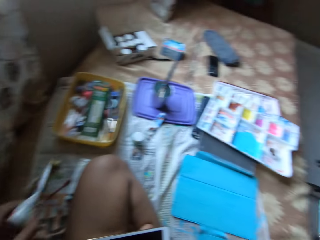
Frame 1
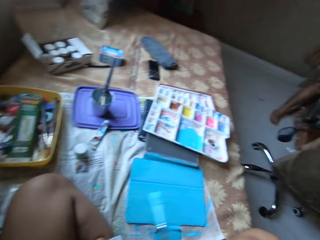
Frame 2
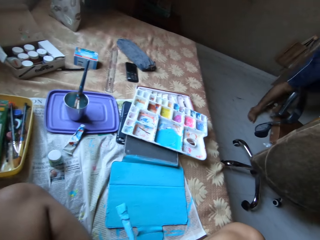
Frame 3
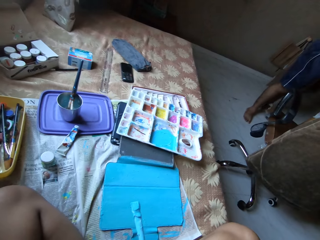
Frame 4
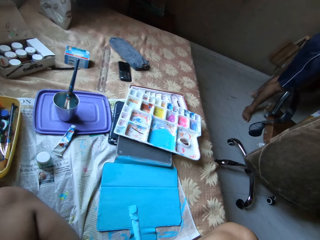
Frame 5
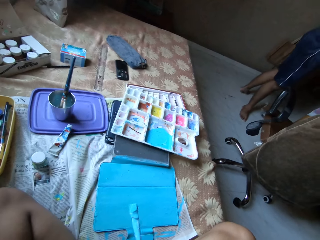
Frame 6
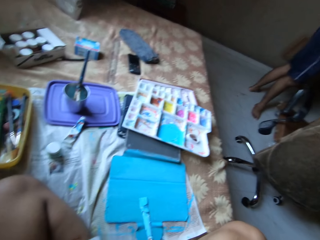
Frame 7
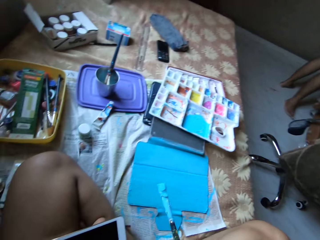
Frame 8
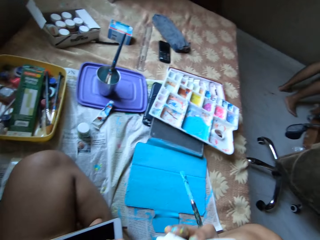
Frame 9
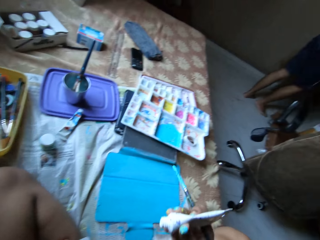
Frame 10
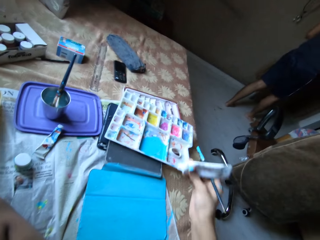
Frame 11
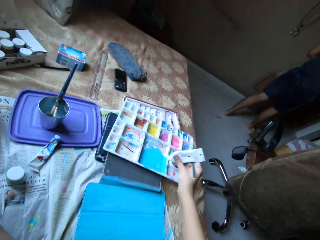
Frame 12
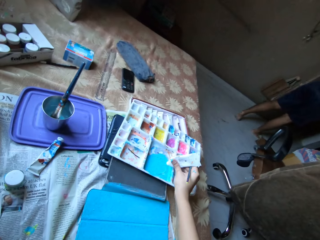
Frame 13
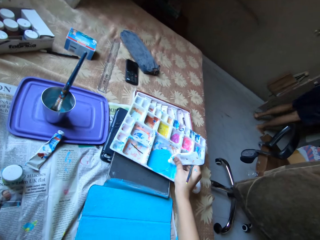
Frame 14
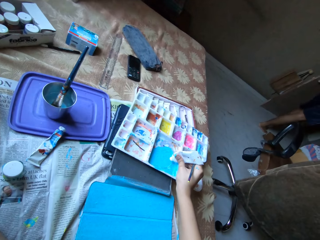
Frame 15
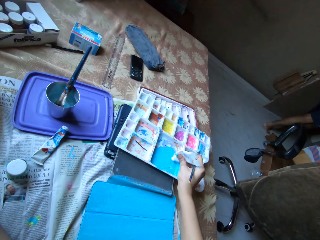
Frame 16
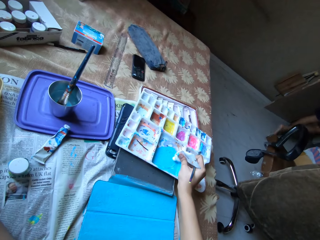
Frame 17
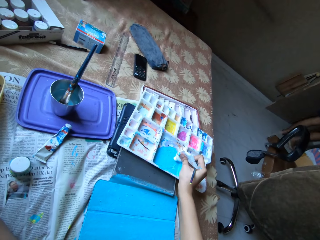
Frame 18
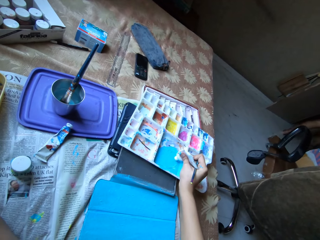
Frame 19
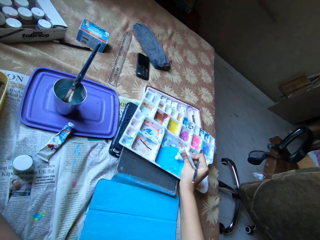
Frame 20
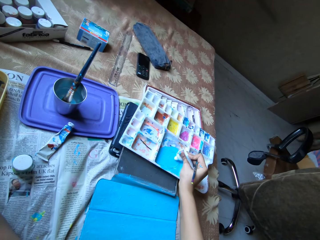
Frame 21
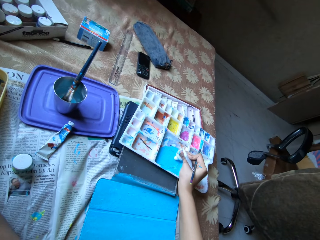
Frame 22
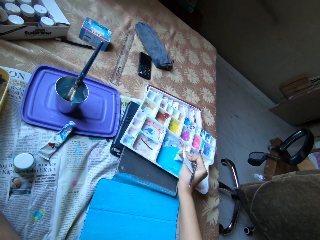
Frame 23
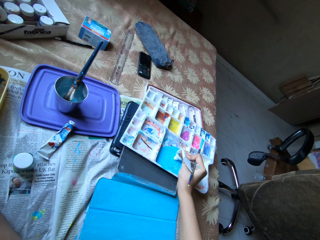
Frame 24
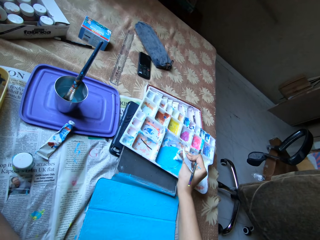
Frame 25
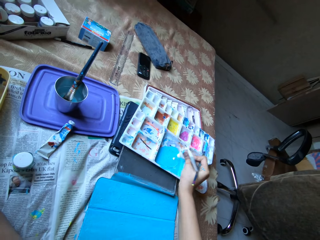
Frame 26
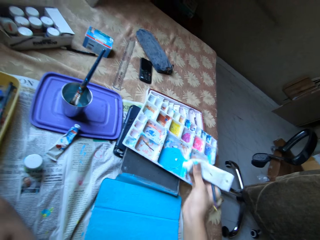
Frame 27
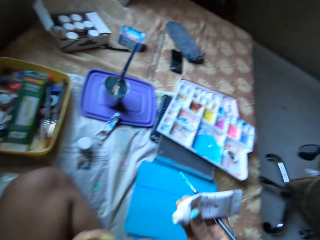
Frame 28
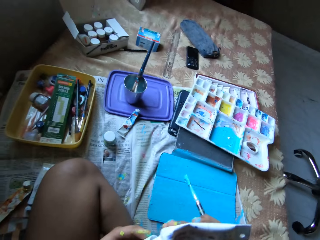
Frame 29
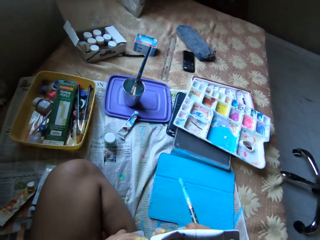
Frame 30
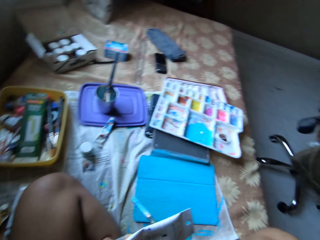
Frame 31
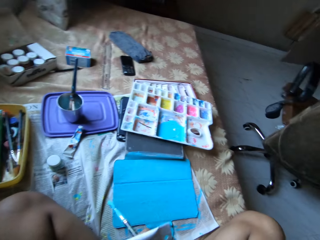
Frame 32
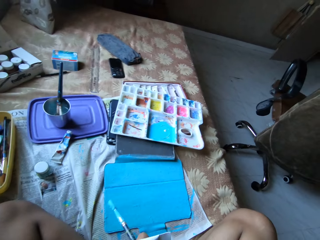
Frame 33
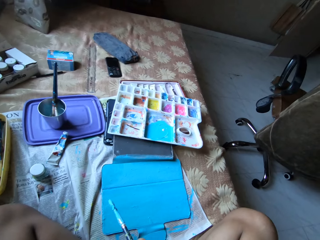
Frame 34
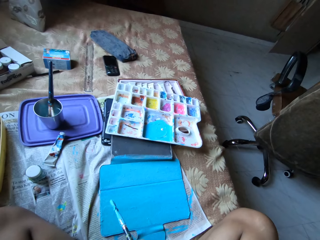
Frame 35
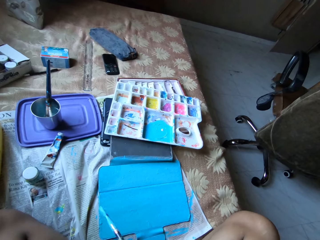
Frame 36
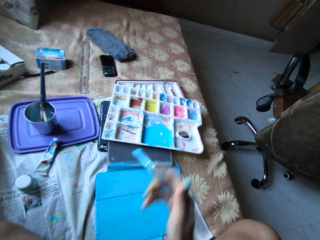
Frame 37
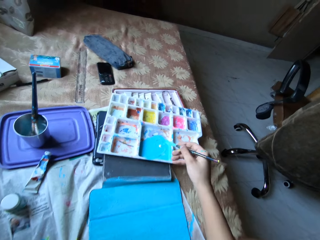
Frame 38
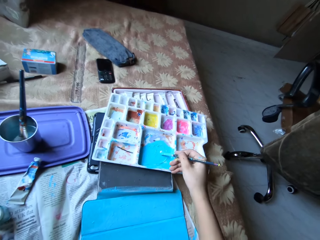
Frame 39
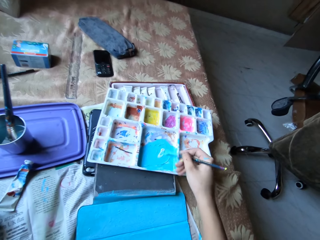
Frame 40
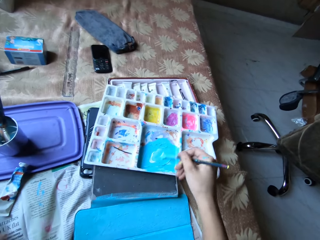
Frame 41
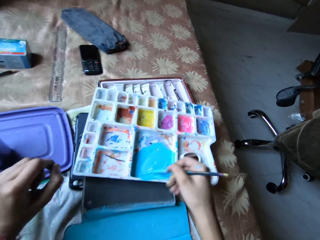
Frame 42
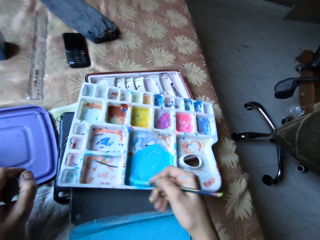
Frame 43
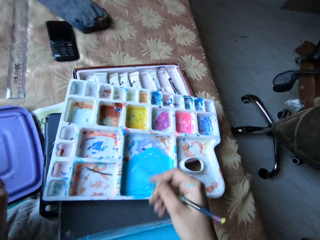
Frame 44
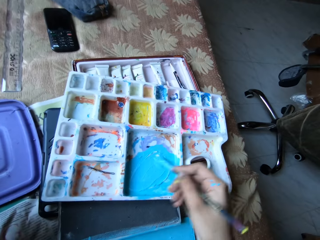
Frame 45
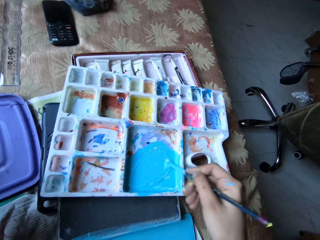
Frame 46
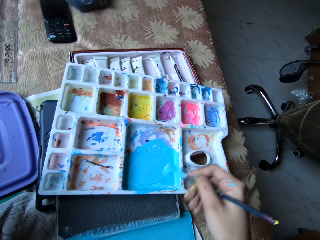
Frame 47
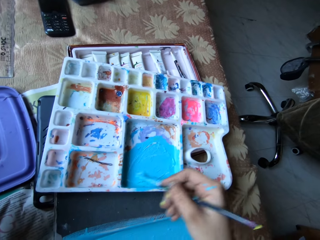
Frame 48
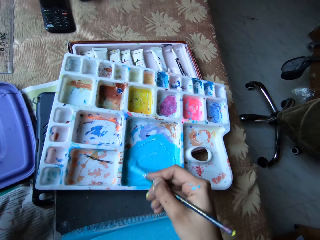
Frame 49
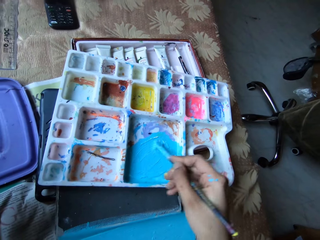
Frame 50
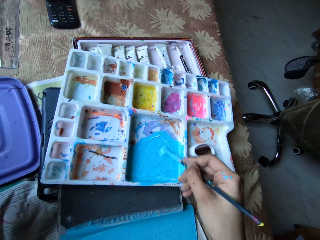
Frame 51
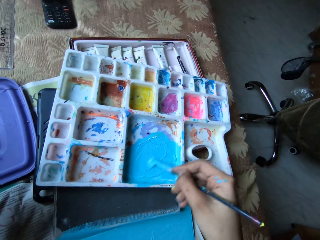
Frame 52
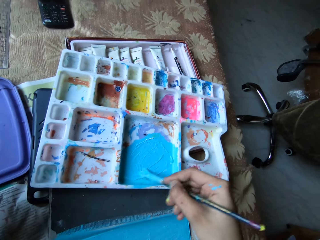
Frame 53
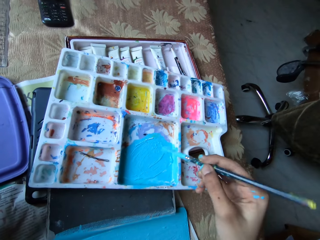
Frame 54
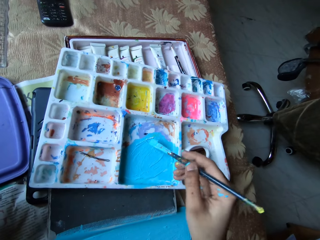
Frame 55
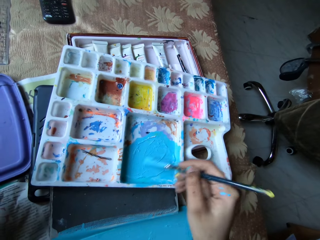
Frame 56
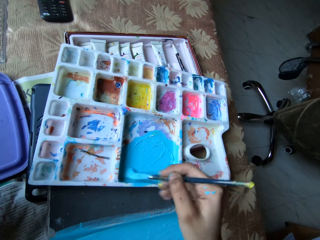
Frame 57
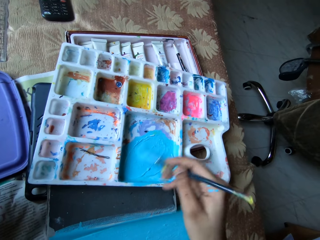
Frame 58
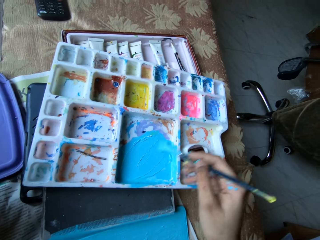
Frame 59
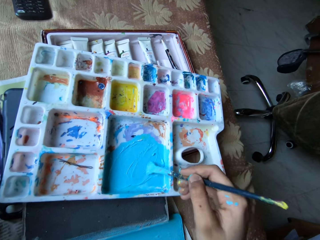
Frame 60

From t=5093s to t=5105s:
The camera wearer picks the white paint tube from the bed with her left hand. She holds the white paint tube with both hands. She removes the lid from the white paint tube with her left hand. She holds the white paint tube with her right hand. She applies the paint from the white paint tube on the paint palette with her right hand. She covers the white paint tube with the lid in her left hand. She holds the white paint tube with her left hand. She mixes the paint in the paint palette with the paintbrush in her right hand.

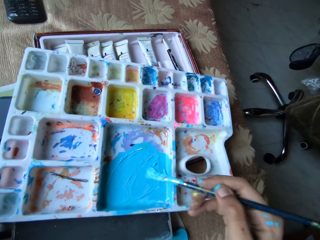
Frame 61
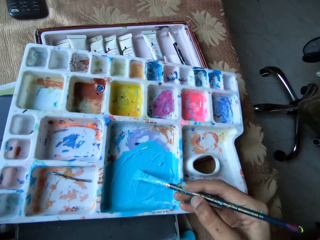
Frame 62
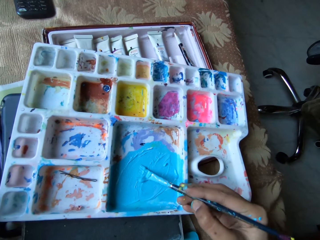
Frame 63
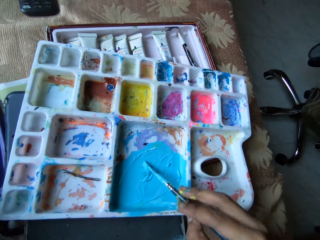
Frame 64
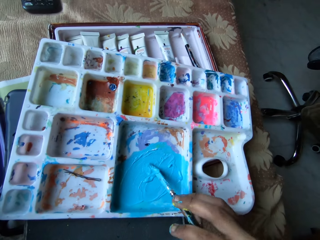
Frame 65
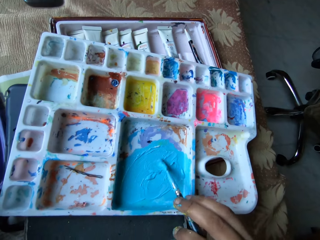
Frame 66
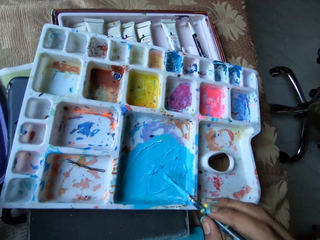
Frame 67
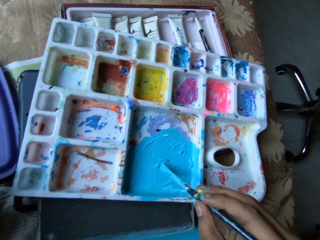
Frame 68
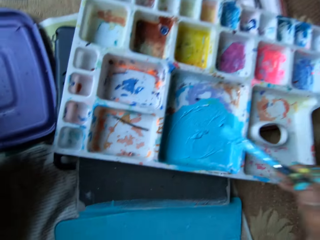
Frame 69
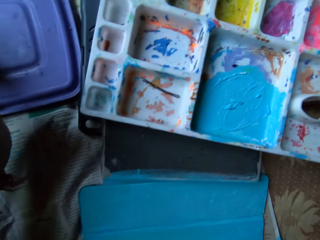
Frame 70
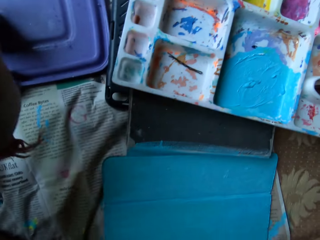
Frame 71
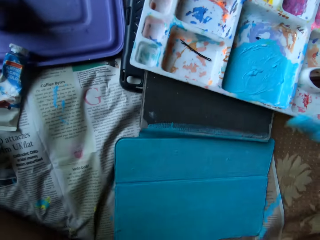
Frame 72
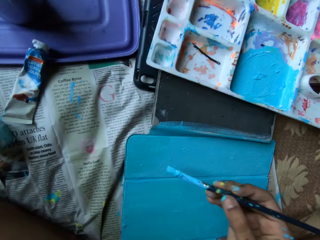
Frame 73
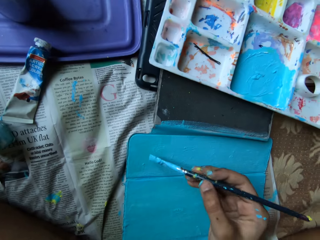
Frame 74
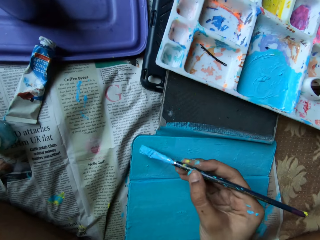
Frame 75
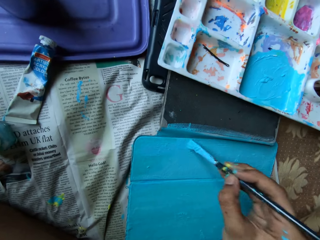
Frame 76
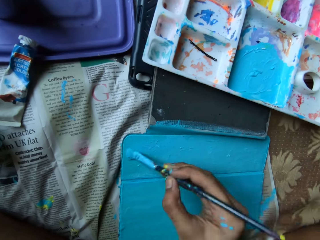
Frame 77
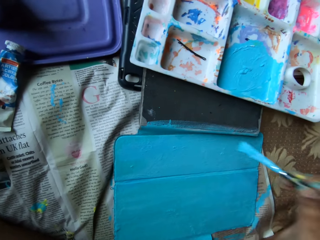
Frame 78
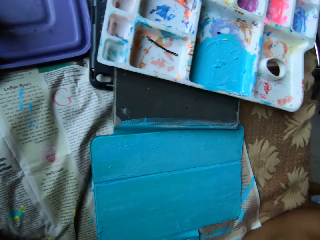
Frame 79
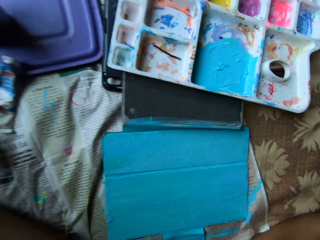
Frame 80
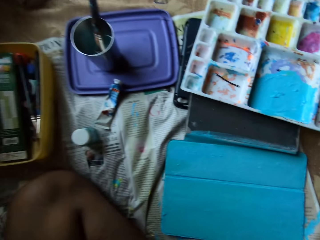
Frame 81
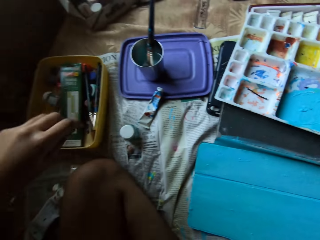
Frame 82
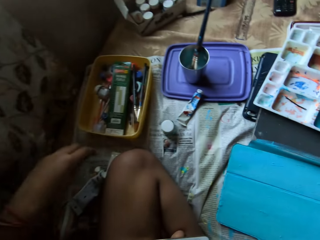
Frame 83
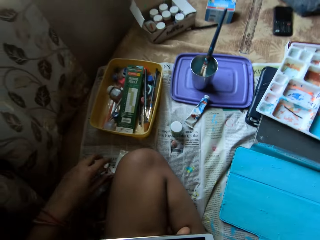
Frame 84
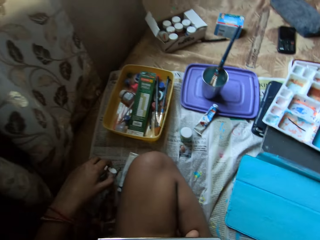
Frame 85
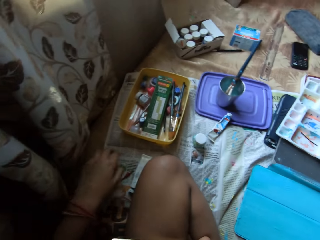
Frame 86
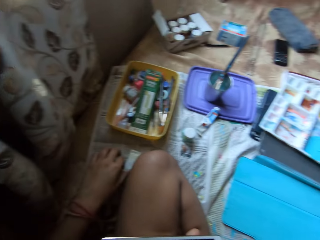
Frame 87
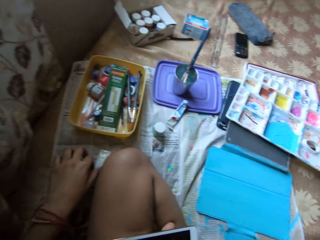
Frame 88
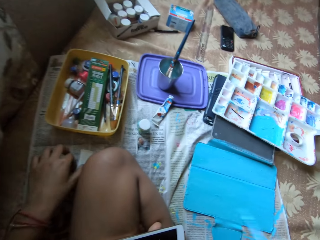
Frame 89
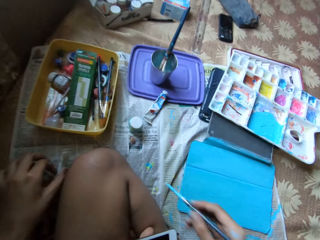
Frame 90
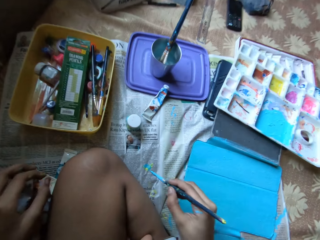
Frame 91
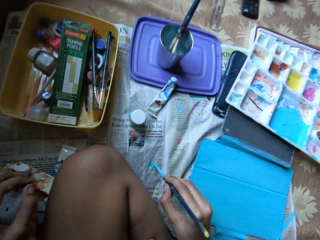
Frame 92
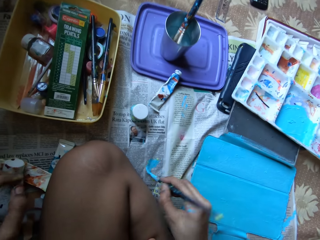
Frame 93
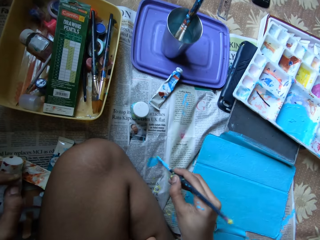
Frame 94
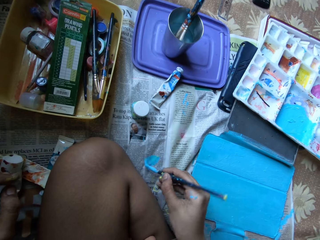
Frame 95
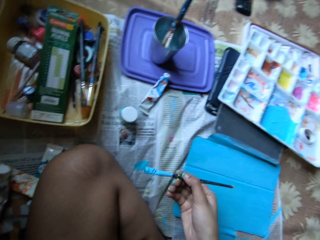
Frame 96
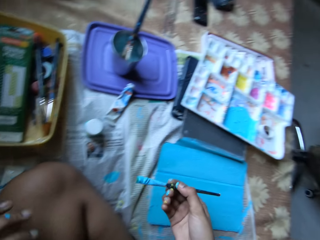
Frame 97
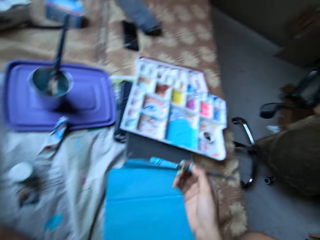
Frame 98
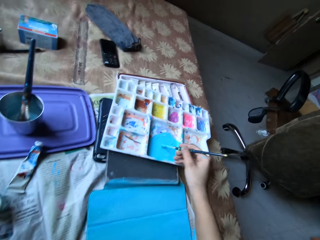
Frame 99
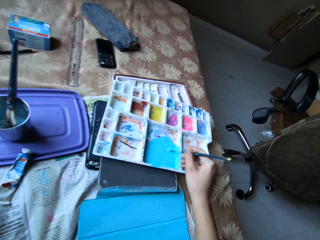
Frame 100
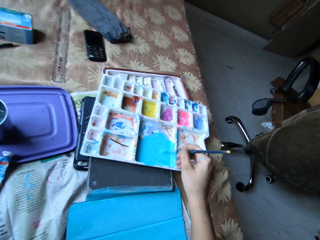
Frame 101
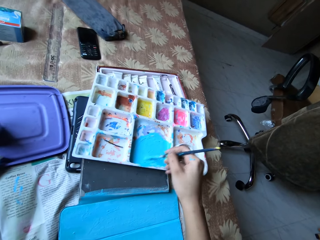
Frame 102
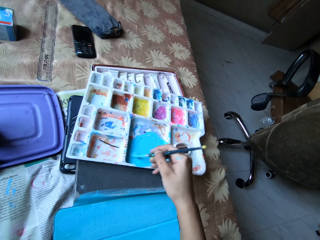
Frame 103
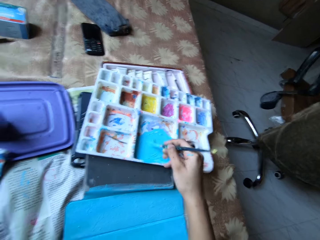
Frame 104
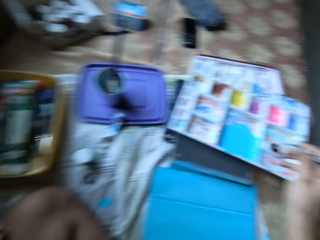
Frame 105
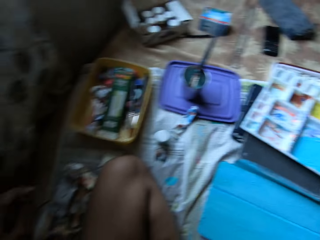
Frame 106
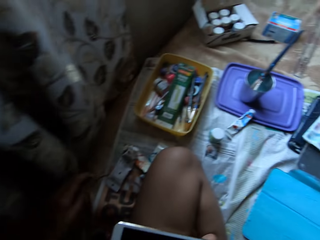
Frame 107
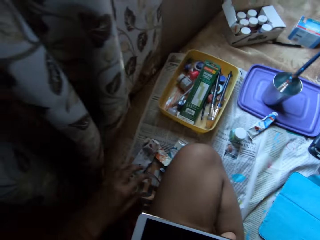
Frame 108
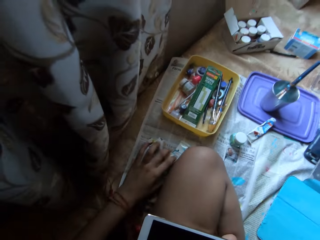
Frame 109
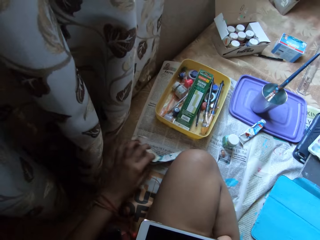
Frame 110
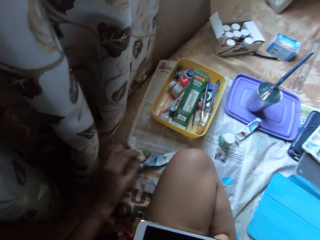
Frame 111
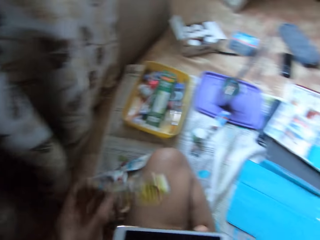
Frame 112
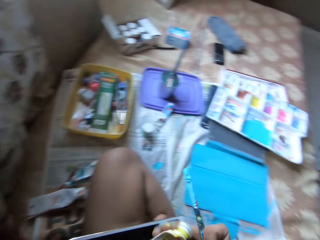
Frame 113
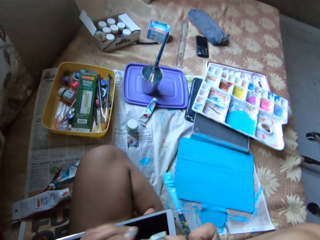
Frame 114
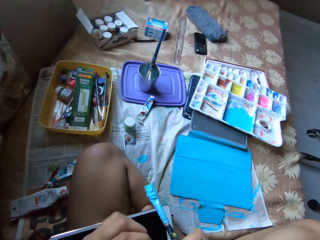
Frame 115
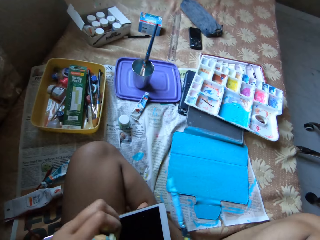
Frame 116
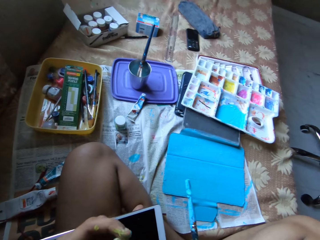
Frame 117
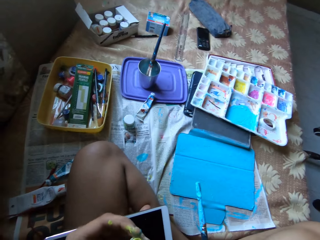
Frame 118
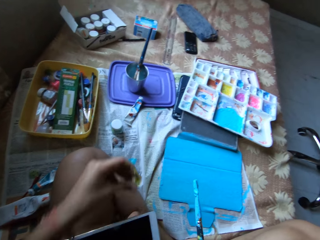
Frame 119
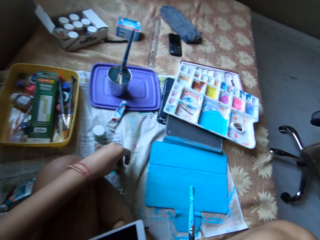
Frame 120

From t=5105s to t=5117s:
The camera wearer paints the tablet case with the paintbrush in her right hand. She holds the white paint tube on the bed with her left hand. She picks the paint tube. She holds the blue paint tube on the bed with her left hand. She packs some paint from the newspaper with the paintbrush in her right hand. She touches the paint with the paintbrush. She mixes the paint in the paint palette with the paintbrush in her right hand. She picks the yellow paint tube from the bed with her left hand. She passes the yellow paint tube from her left hand to her right hand. She removes the lid from the yellow paint tube with her left hand. She closes the paint tube. She places the lid on the bed with her left hand.
